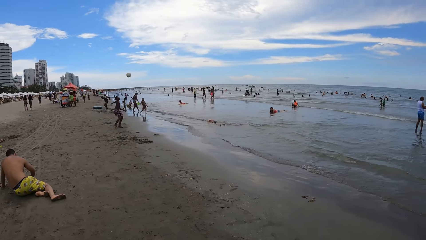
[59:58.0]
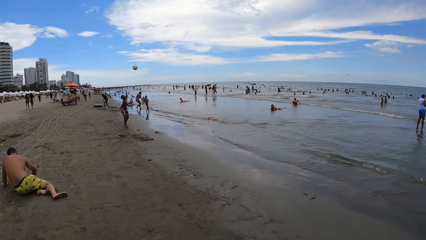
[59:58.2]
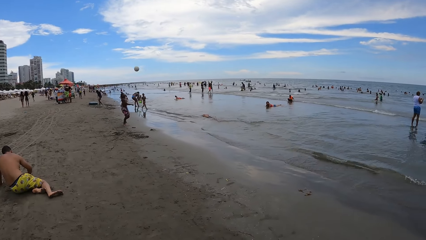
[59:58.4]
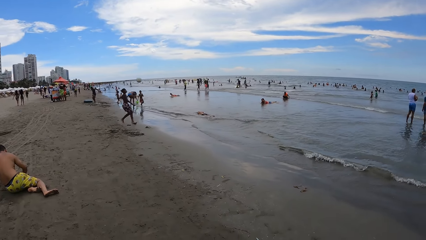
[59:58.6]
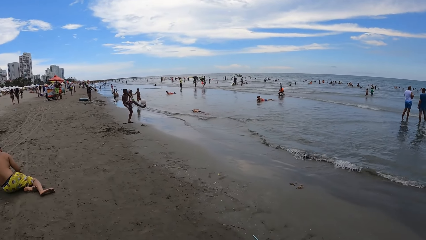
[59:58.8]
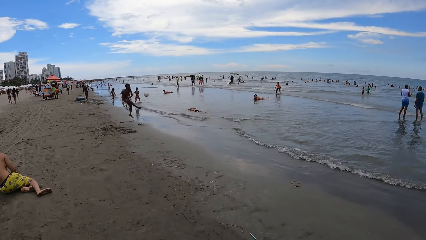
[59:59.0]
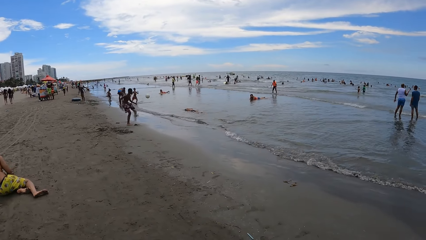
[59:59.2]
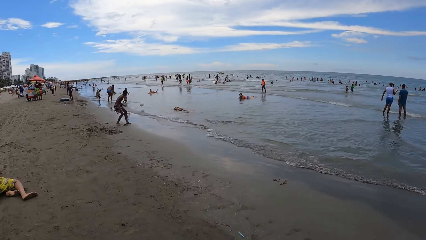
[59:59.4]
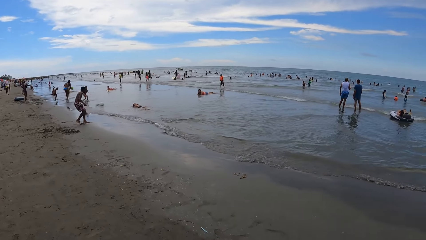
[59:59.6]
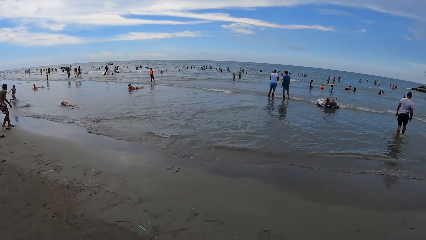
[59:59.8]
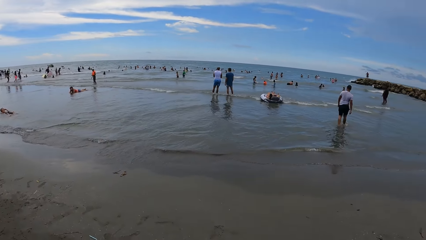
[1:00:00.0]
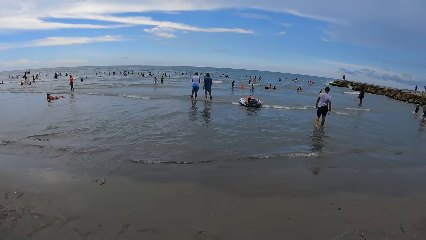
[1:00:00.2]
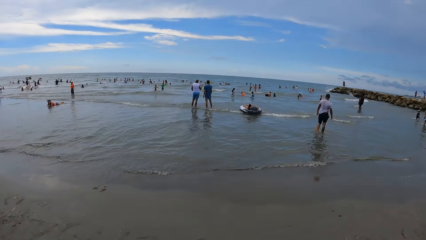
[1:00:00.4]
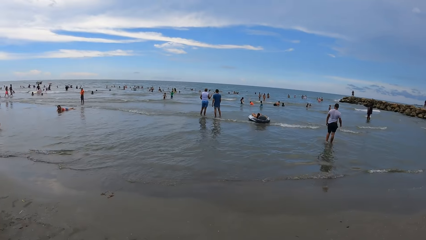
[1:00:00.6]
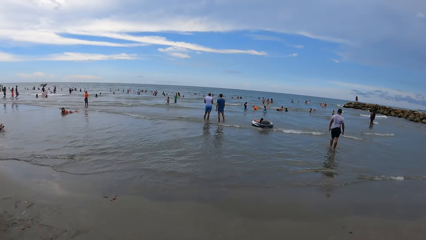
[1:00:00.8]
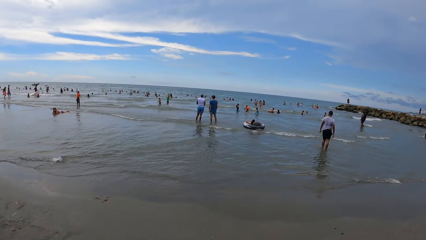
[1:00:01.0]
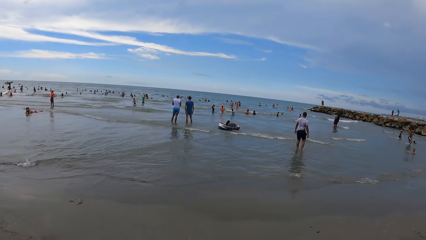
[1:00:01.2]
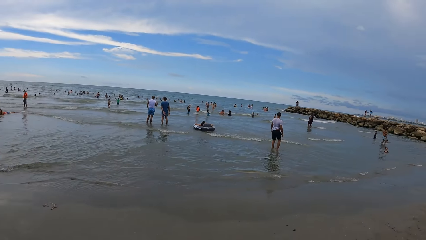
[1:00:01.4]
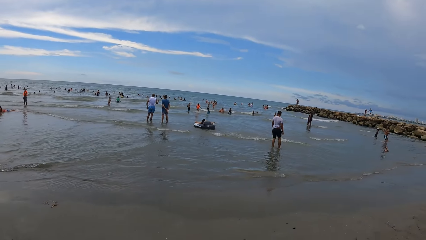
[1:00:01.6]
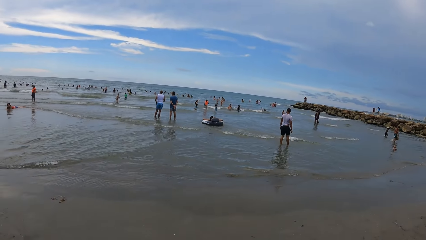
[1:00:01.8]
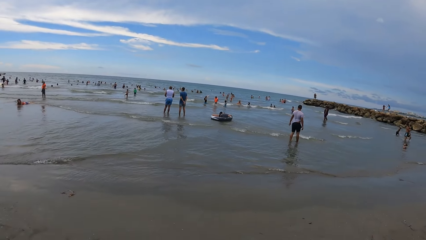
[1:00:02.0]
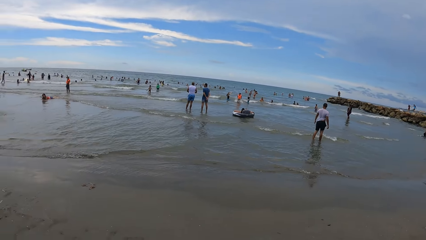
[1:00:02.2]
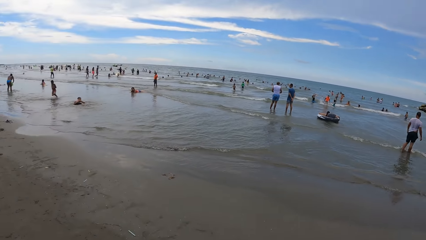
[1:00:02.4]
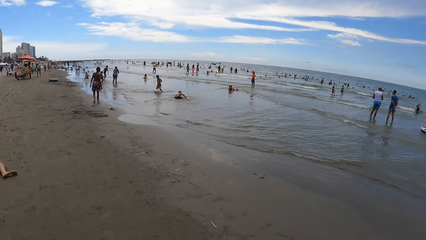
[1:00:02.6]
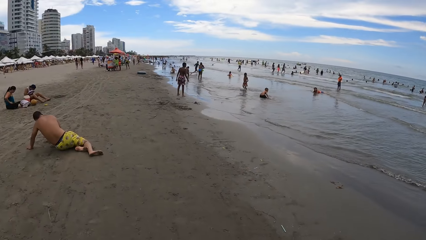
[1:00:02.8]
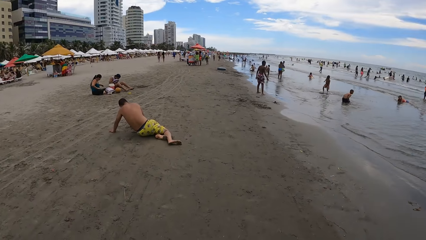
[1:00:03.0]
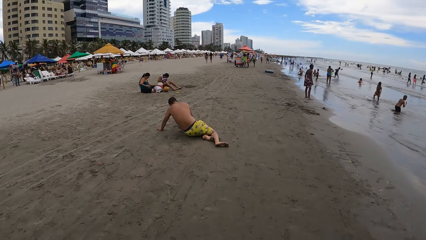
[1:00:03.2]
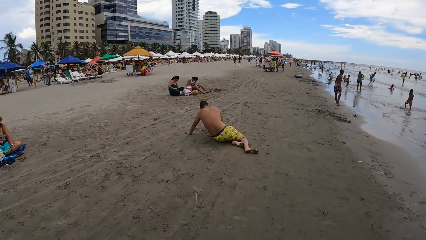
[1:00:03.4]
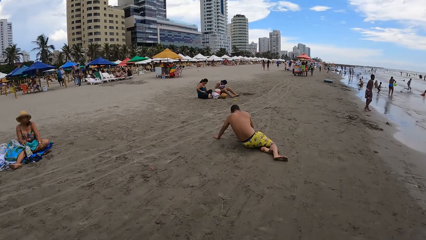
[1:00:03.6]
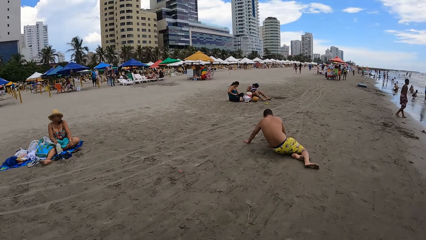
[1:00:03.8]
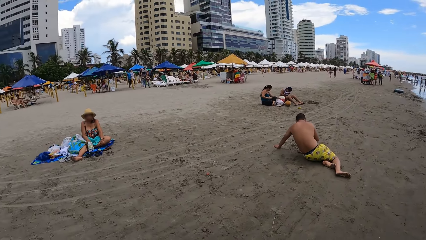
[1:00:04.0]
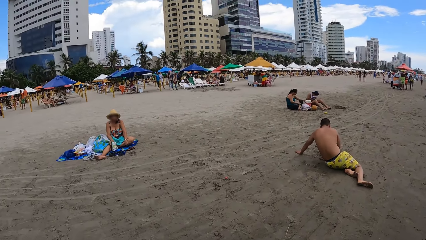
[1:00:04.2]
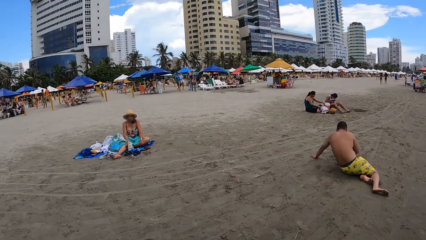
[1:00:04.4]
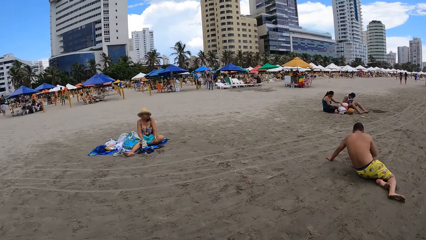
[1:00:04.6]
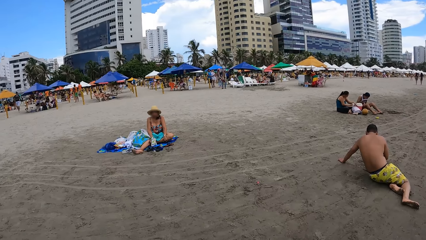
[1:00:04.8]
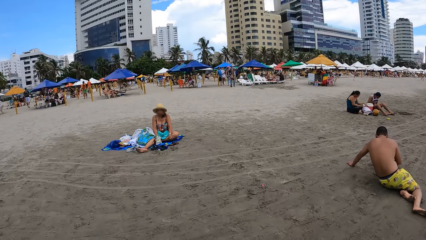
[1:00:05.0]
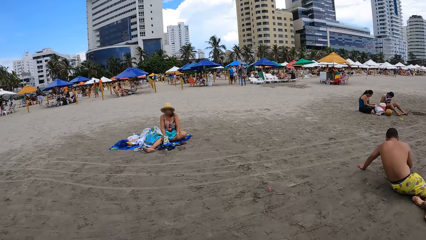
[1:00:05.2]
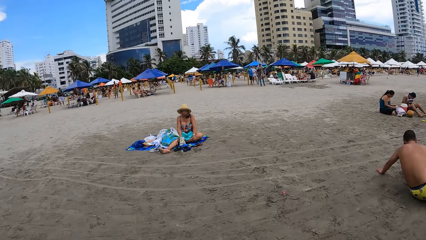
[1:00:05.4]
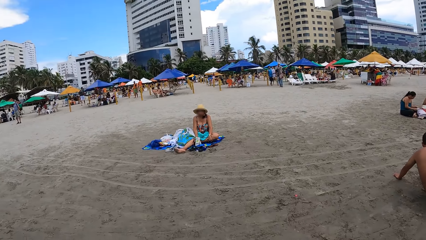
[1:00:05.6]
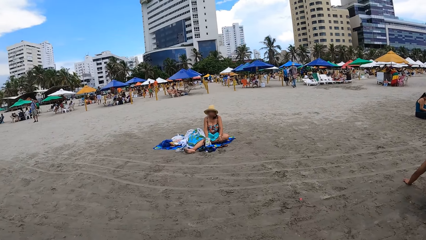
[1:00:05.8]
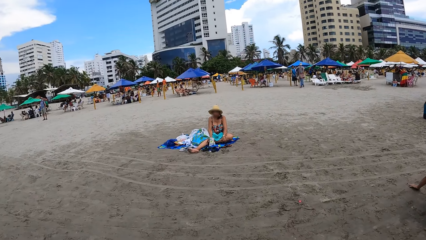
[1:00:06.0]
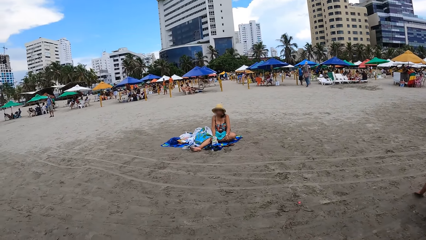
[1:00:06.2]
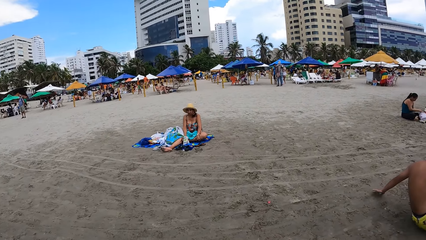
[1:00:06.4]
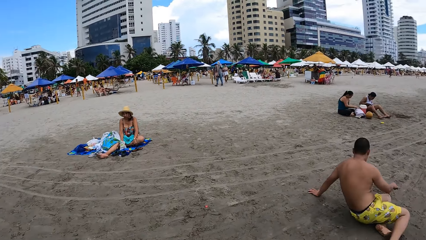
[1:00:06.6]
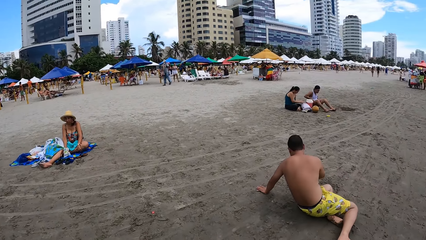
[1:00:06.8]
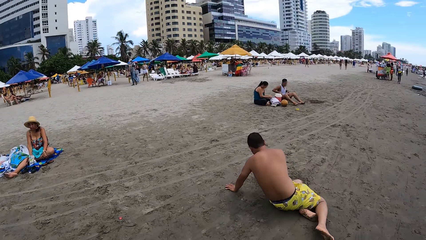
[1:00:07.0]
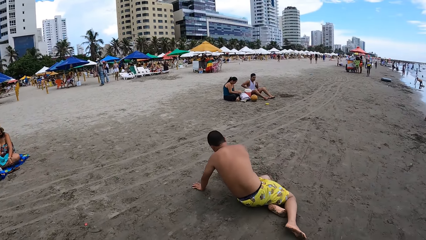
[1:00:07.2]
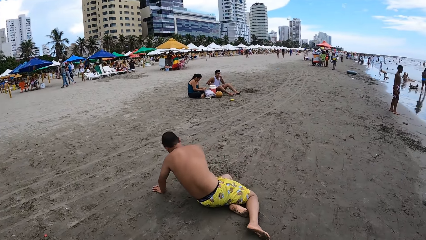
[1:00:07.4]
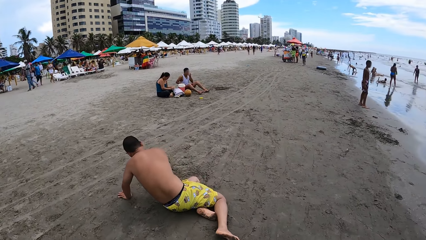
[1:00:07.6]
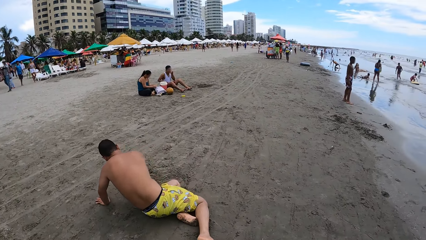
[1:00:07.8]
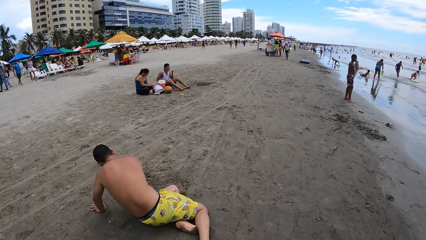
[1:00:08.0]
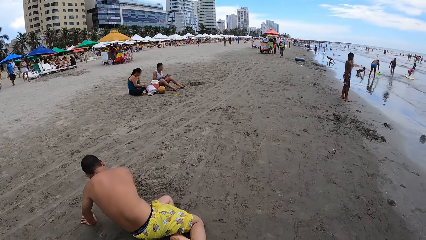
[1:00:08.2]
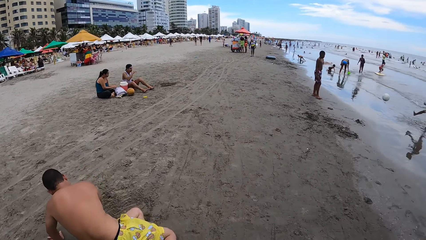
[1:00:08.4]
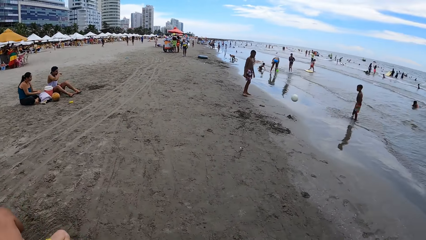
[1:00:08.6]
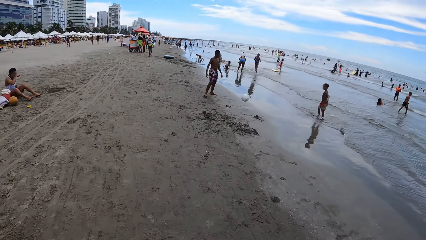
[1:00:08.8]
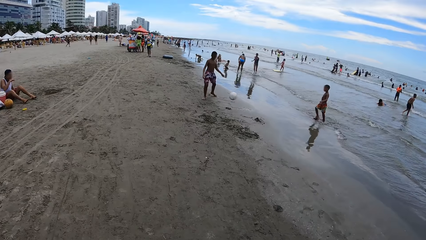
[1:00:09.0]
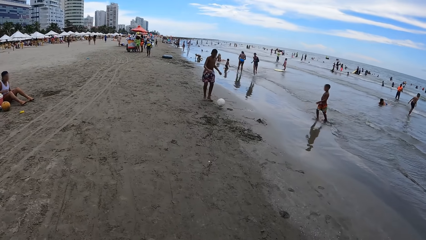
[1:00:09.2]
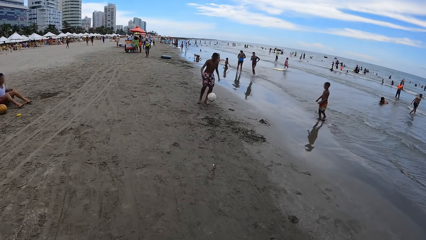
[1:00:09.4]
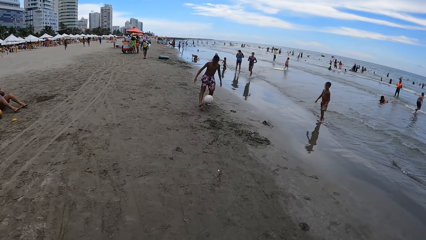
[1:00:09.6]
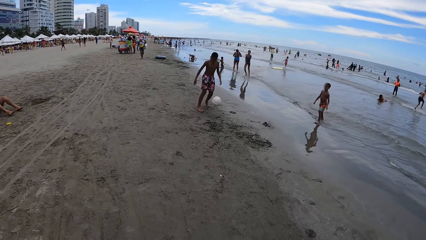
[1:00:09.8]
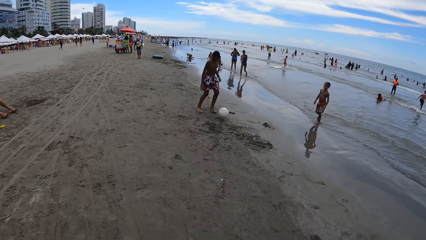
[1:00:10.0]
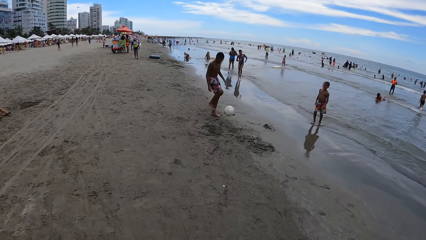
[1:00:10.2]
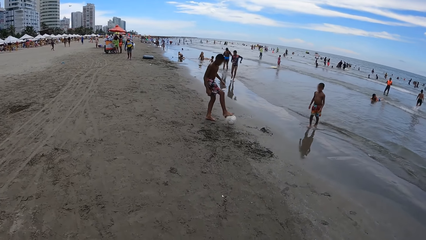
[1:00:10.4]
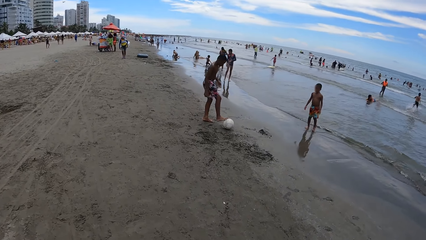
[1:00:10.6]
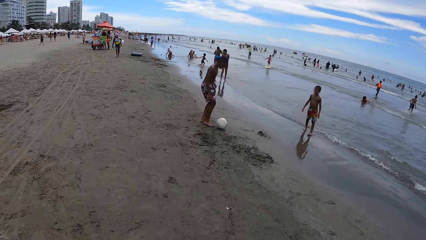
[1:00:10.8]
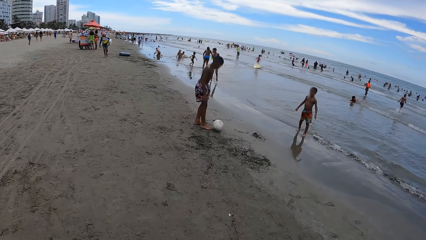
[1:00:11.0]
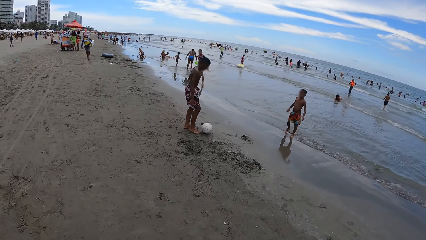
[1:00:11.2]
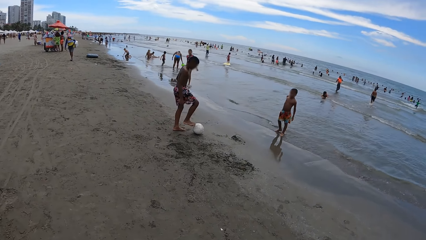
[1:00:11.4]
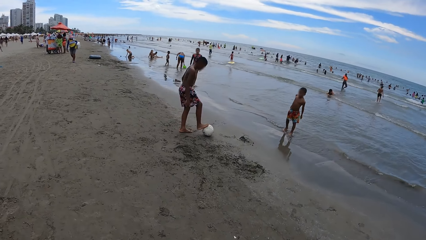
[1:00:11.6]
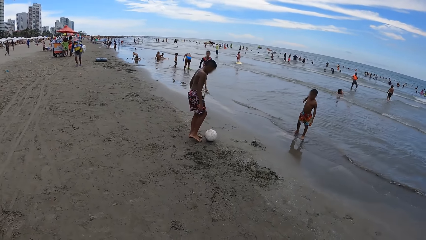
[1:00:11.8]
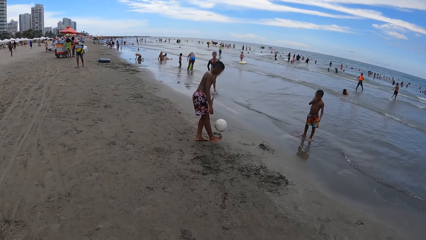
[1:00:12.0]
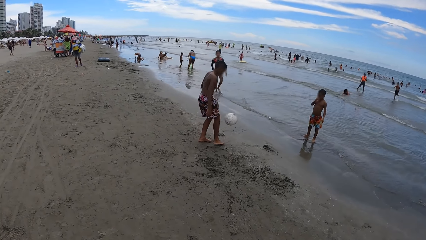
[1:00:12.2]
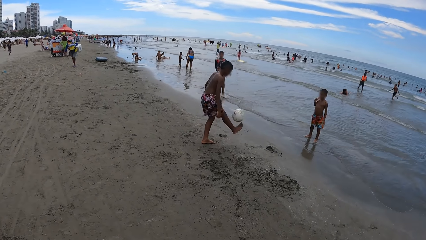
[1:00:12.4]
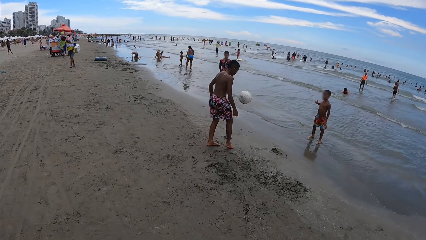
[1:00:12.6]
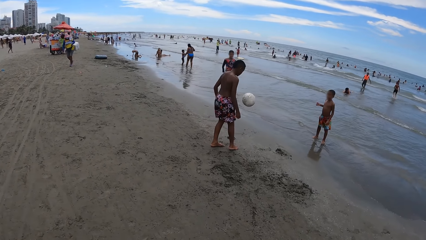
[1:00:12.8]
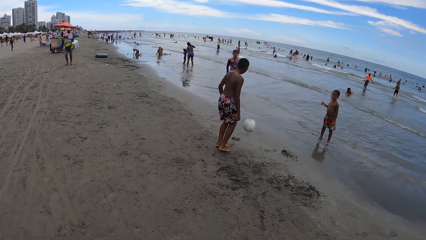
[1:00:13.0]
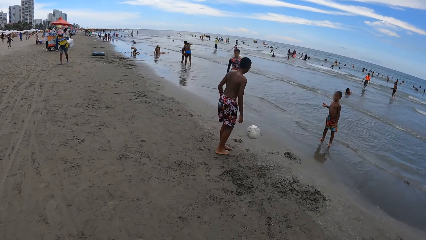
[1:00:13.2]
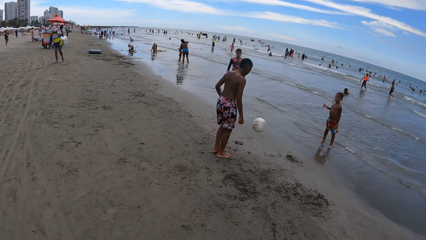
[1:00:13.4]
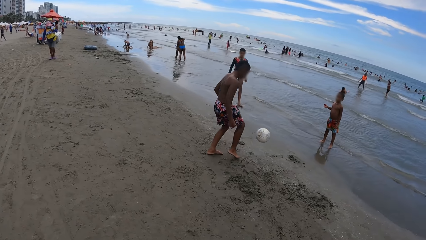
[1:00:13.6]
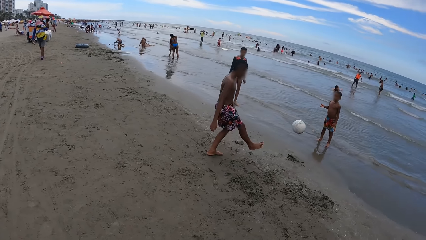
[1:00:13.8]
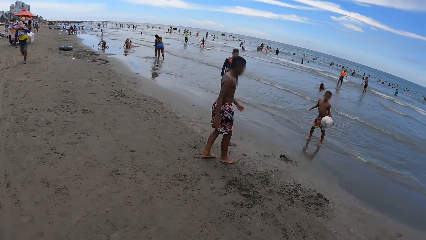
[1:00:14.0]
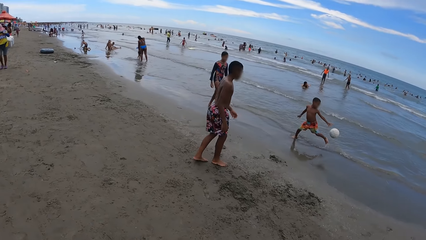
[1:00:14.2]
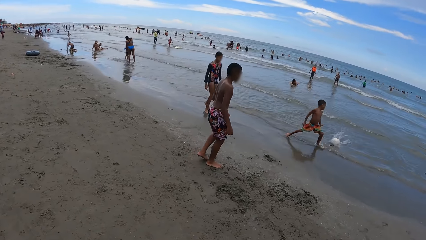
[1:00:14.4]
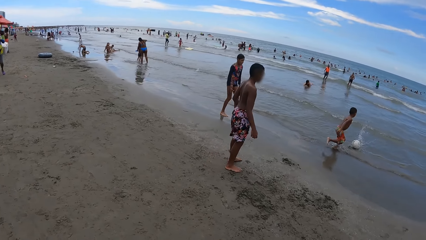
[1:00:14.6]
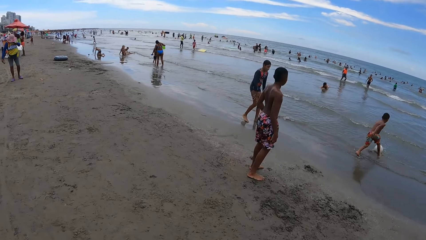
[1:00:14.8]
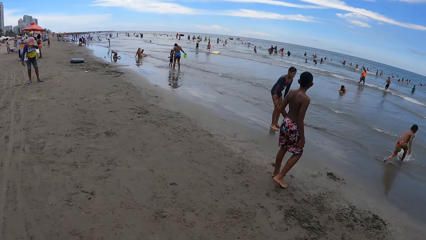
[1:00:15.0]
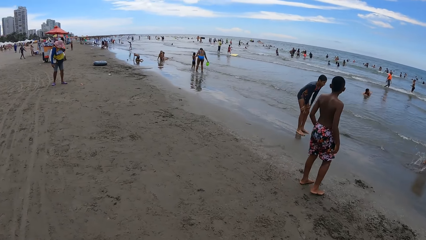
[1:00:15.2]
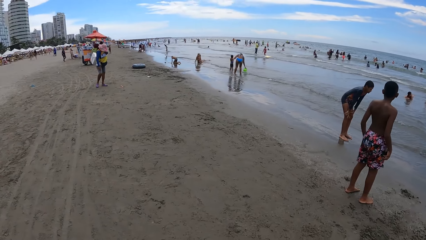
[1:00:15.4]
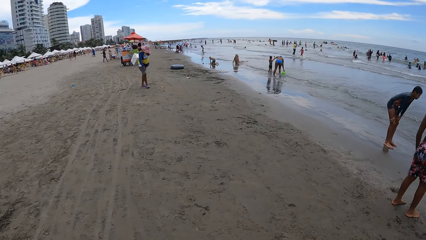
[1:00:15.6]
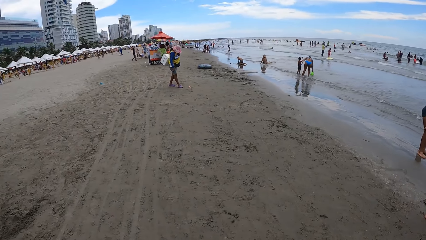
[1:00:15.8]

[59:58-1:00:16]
The camera wearer stares at the beach. They look around the beach. They walk along the beach.
